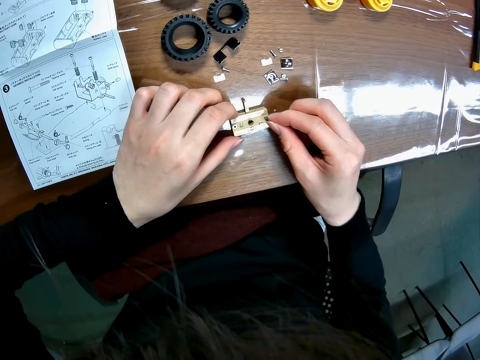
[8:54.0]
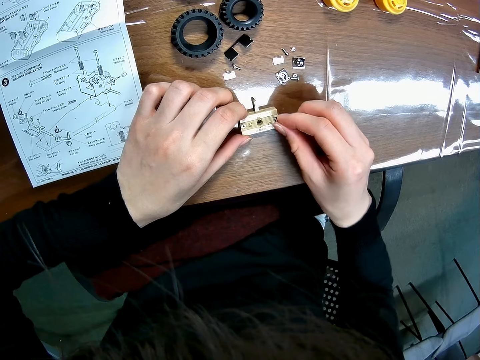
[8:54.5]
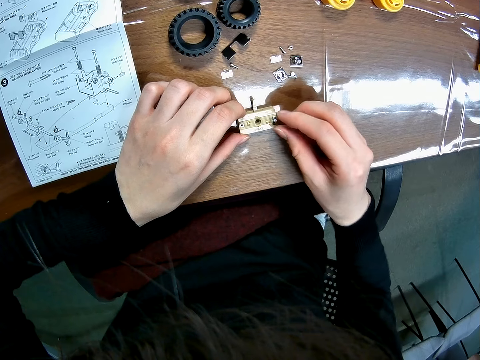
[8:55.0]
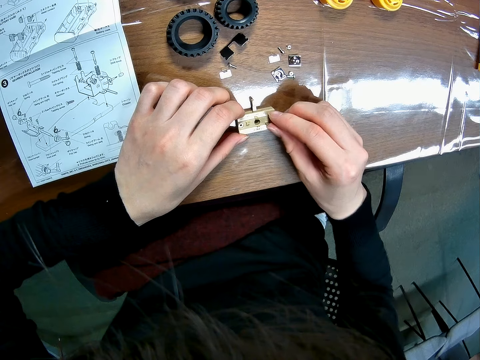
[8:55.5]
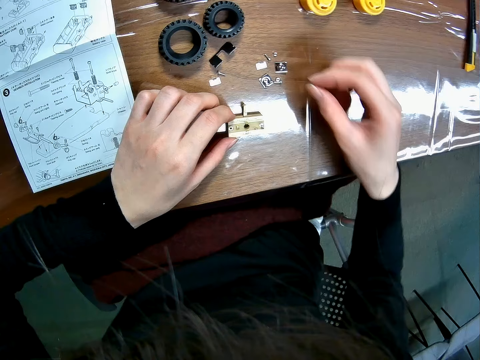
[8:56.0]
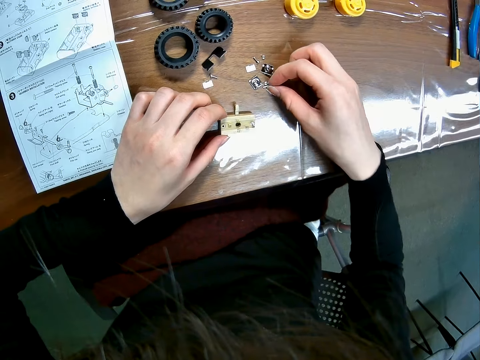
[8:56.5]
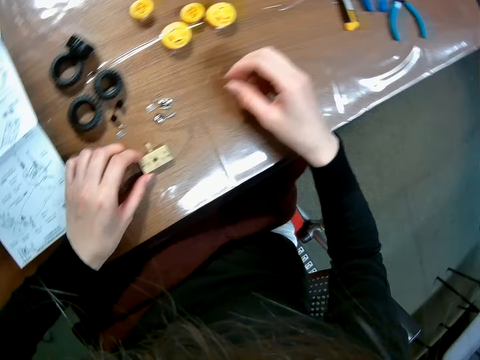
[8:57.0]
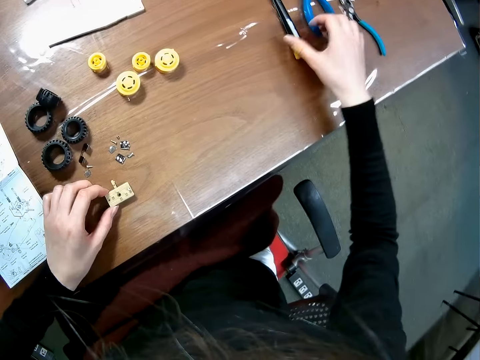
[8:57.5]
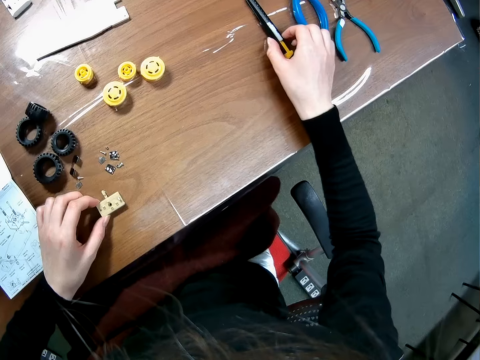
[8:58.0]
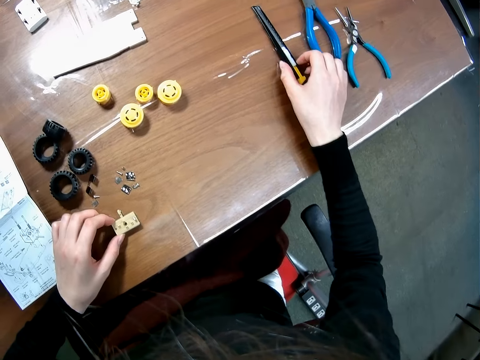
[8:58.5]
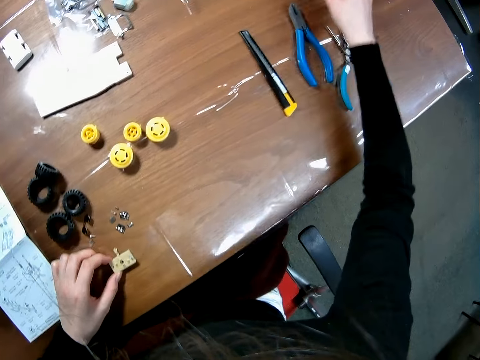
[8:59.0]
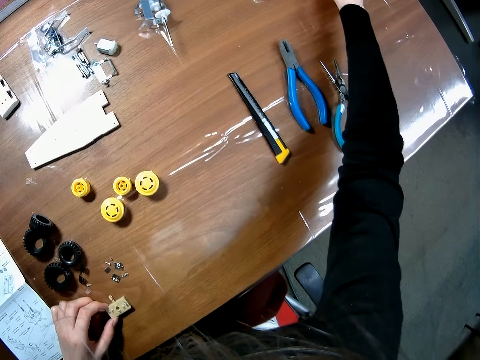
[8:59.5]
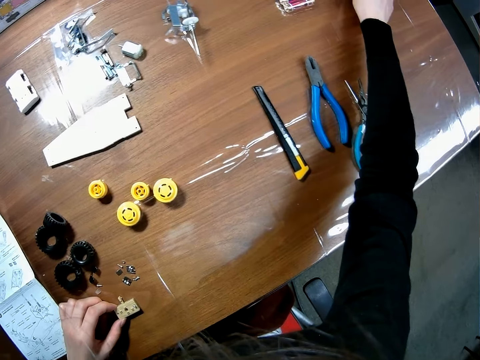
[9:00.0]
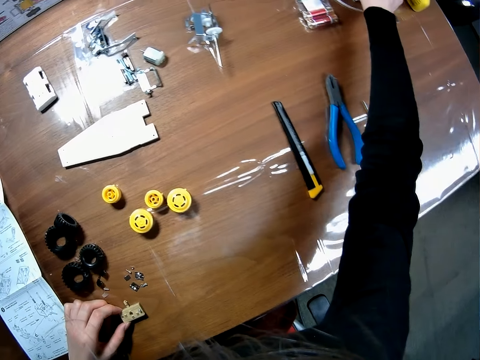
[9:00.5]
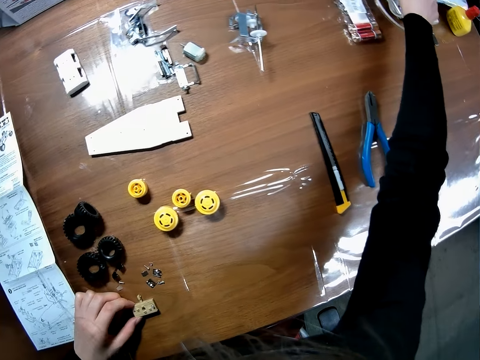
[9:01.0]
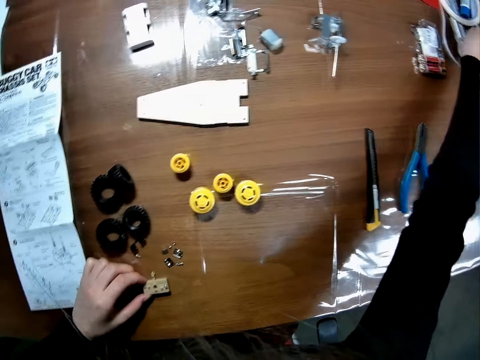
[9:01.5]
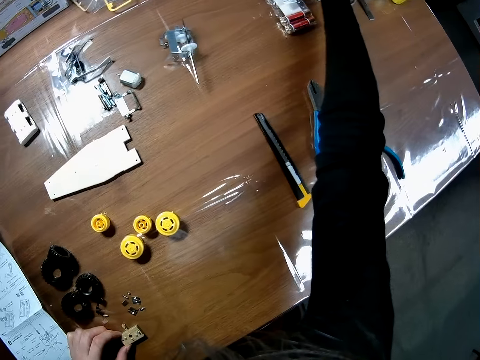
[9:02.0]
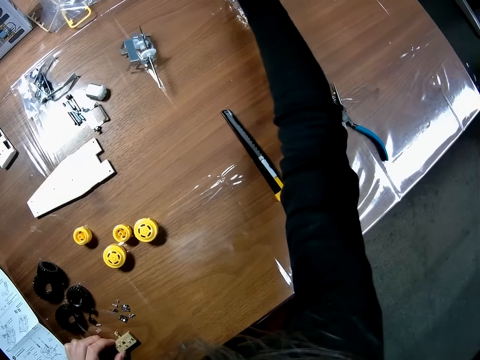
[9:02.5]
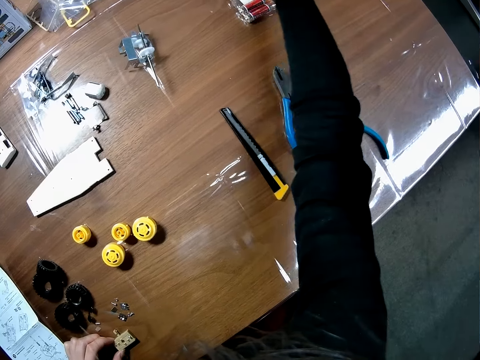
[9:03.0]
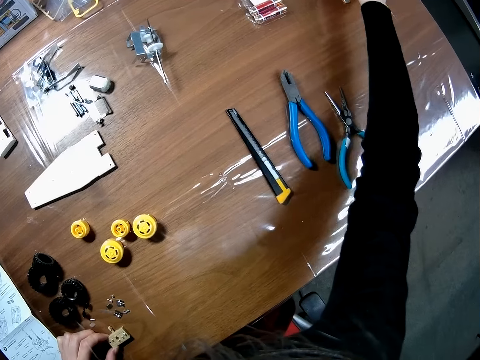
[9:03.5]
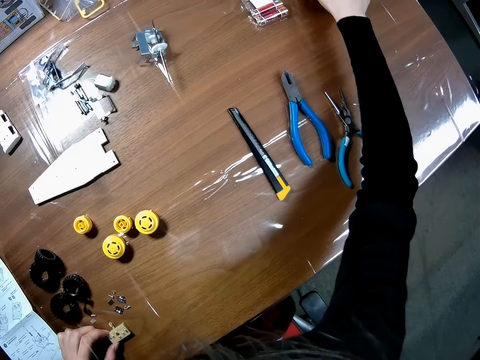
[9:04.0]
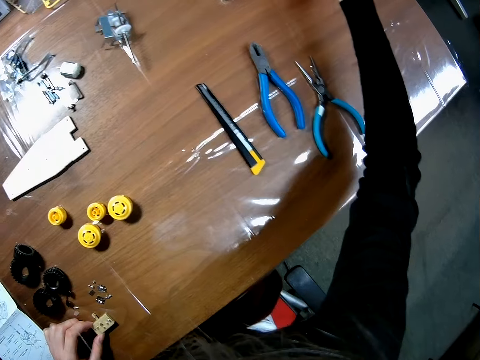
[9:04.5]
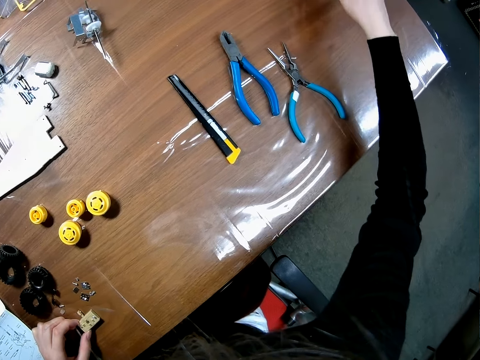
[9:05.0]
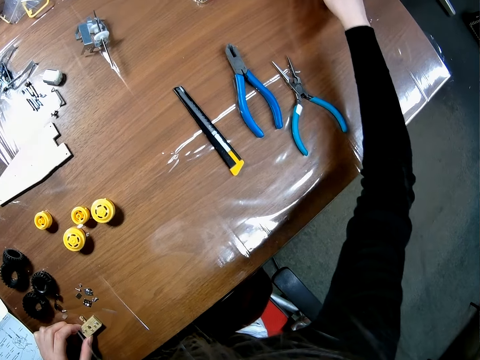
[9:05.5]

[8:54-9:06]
The camera wearer fixes the screw on the RC car main shaft. They touch the screw. They touch a knife on the table and move the scalpel.

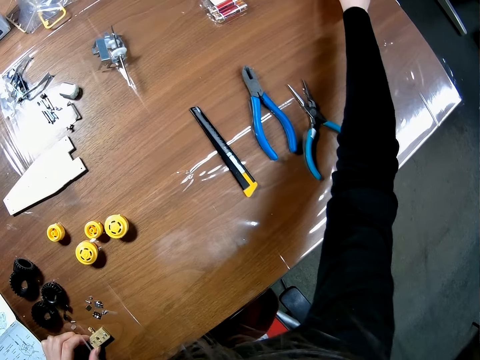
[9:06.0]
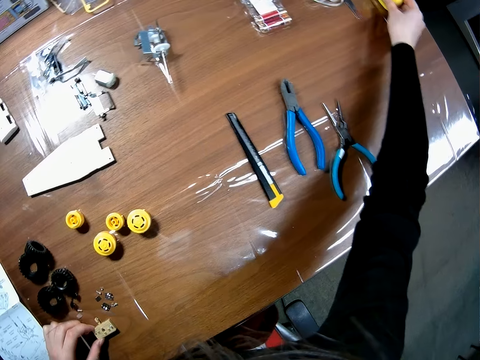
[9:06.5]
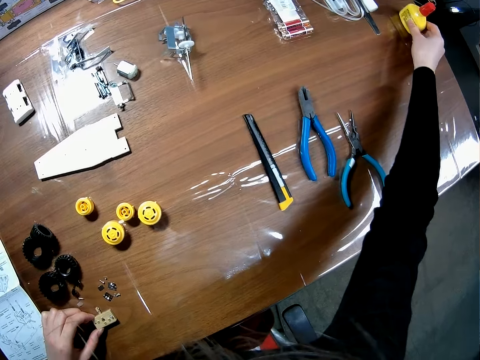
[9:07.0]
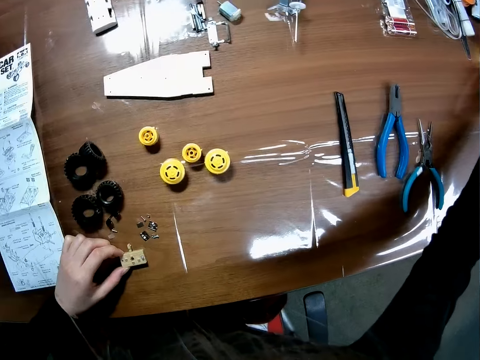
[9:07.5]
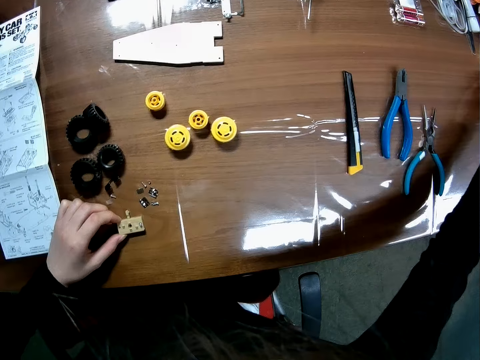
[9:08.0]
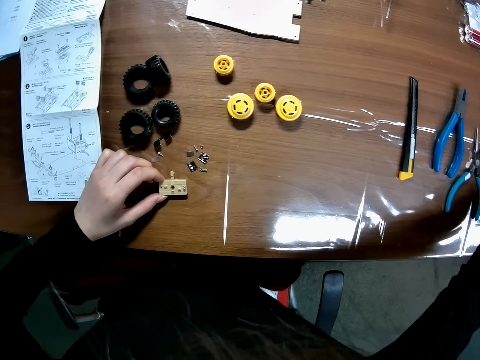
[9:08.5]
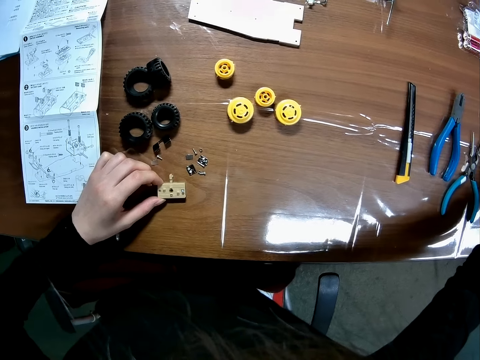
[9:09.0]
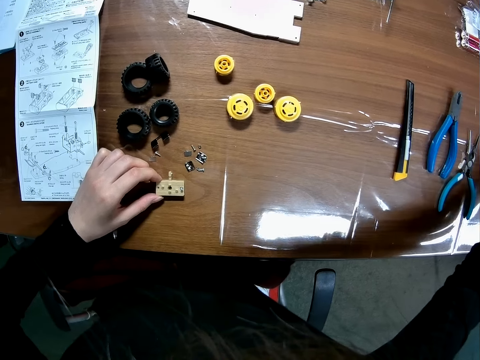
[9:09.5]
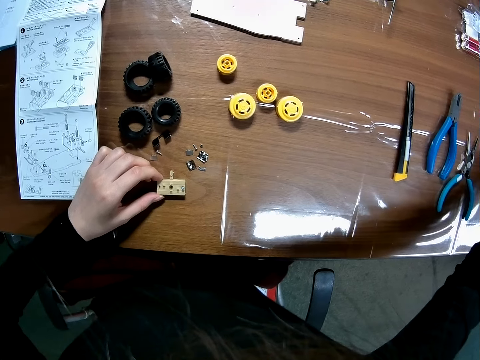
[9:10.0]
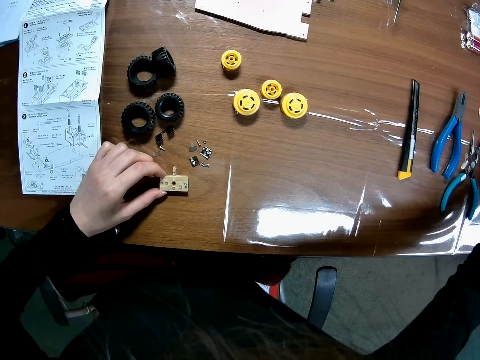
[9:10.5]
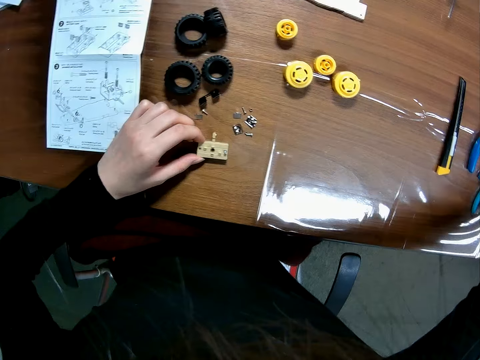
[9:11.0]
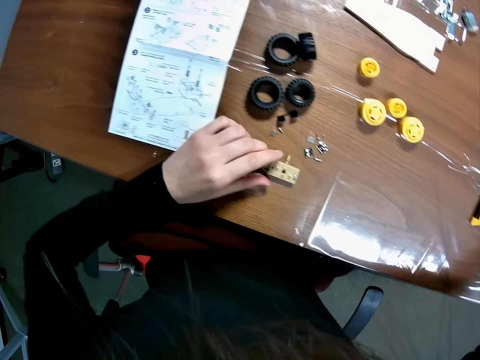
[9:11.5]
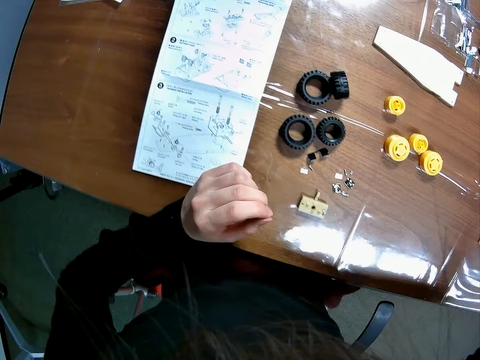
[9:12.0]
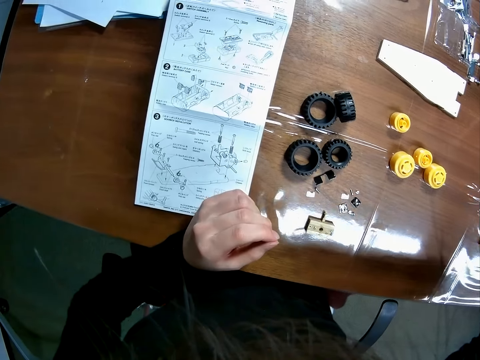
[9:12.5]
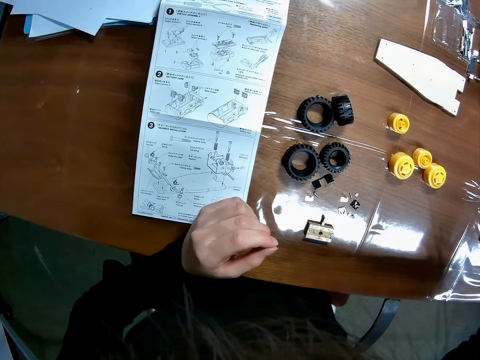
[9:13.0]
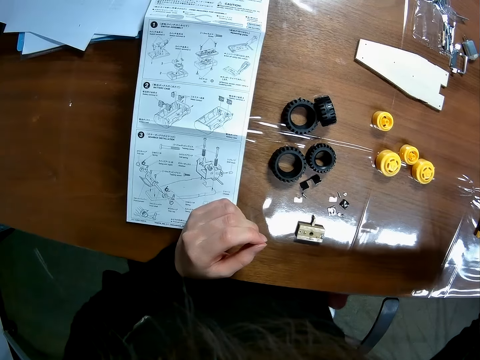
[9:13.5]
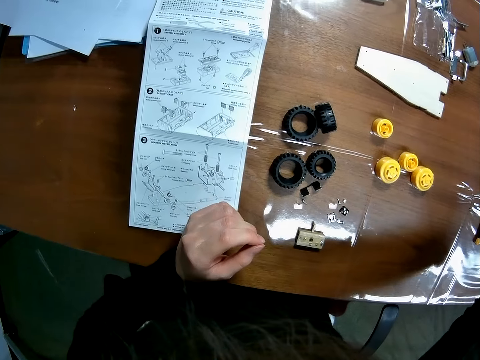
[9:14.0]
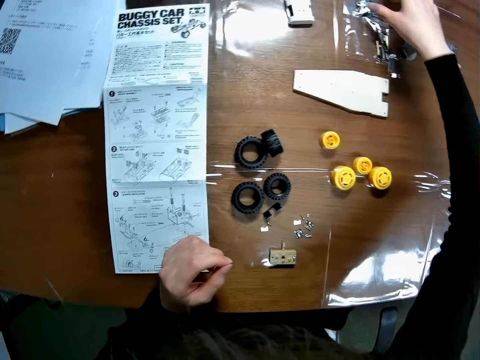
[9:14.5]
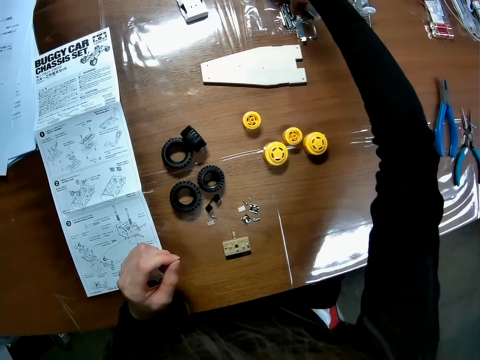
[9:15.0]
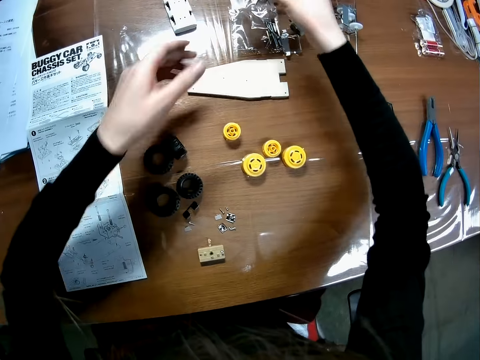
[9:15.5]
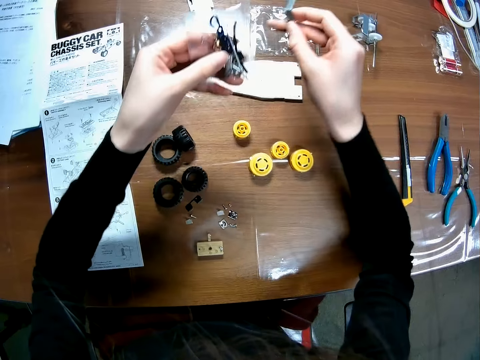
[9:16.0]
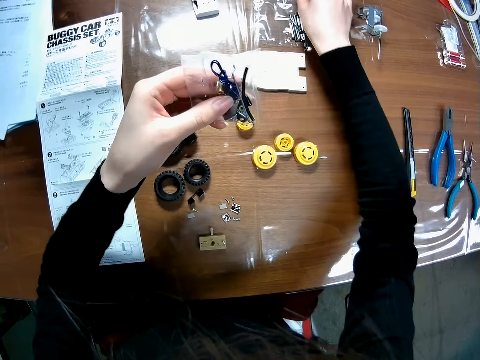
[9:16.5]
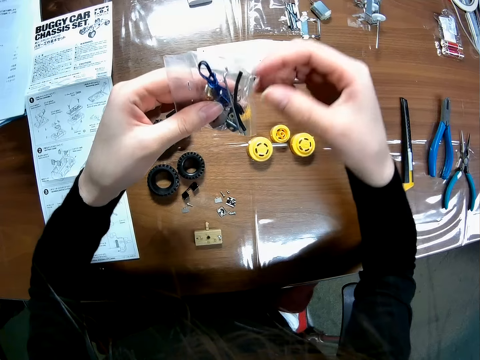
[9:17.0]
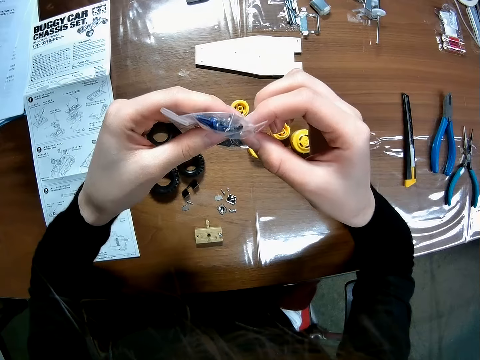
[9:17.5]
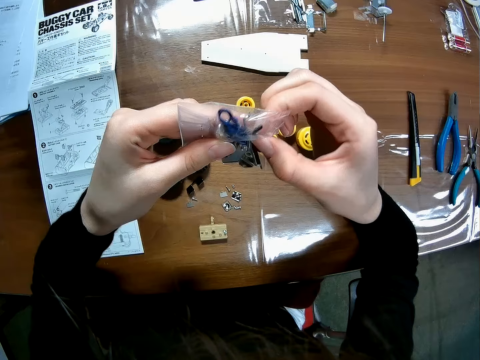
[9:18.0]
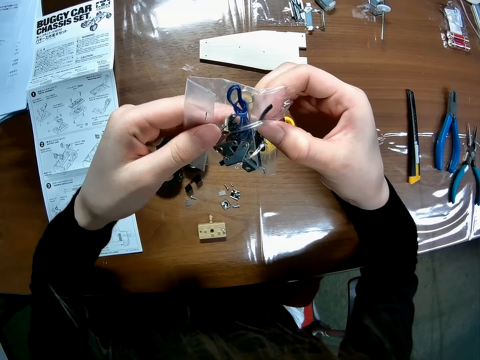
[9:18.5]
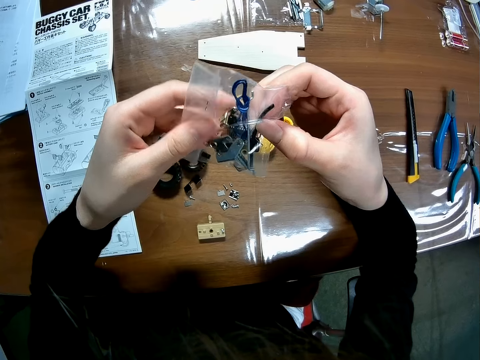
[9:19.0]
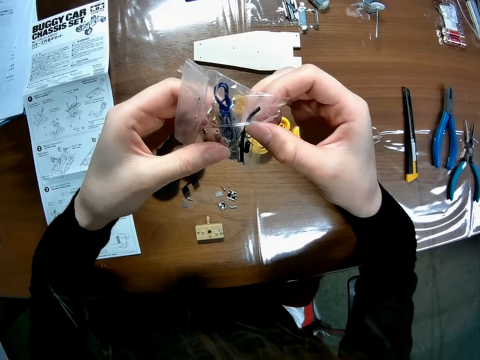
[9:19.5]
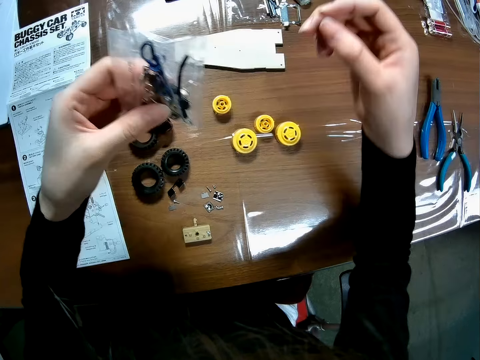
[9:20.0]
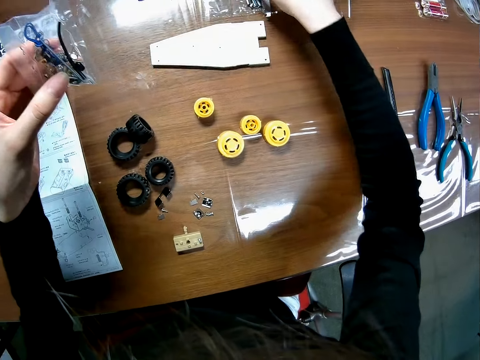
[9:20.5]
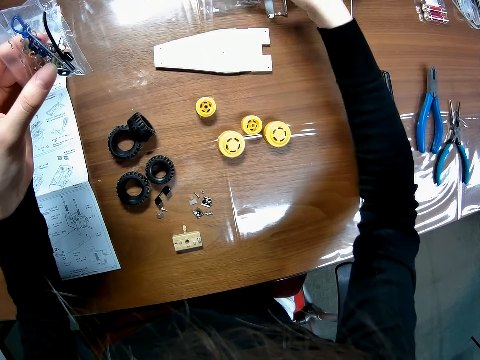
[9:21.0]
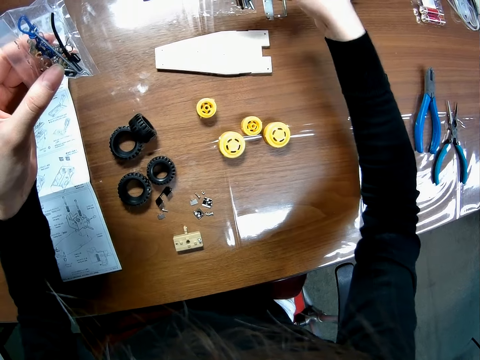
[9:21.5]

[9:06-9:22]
The camera wearer touches a bottle on the table. She moves the super glue. She looks on the table. She lifts her hand. She picks up a packaging nylon on the table with her left hand. She picks up a packaging nylon on the table with her right hand. She holds the object on the left hand. She switches the packaging nylon to her left hand. She drops something on the desk. She holds the object with both hands and turns the object. She picks up another packaging nylon on the table with her right hand.
